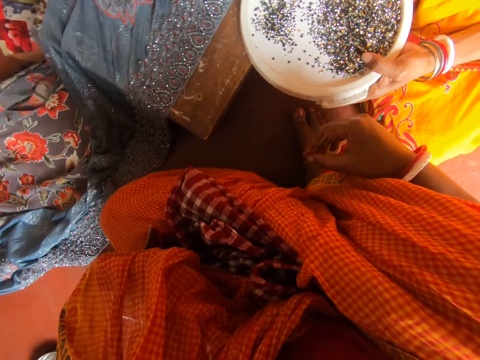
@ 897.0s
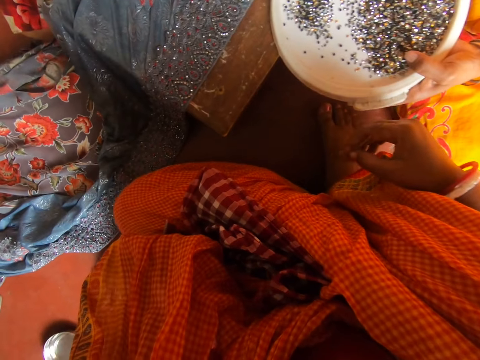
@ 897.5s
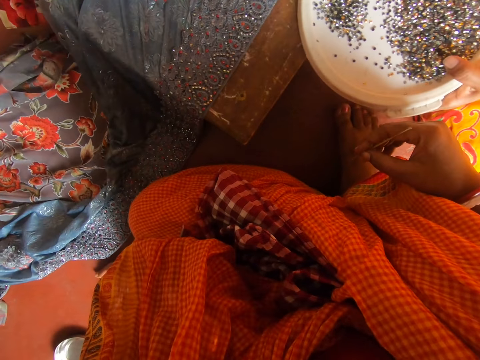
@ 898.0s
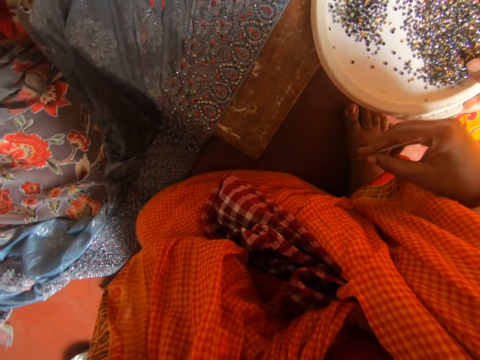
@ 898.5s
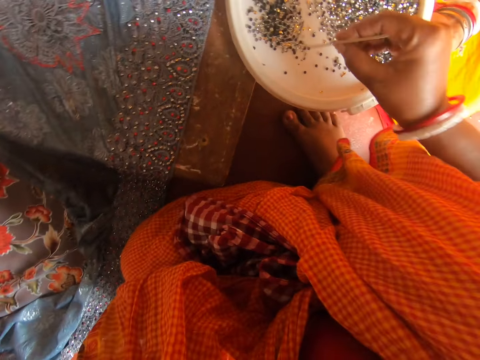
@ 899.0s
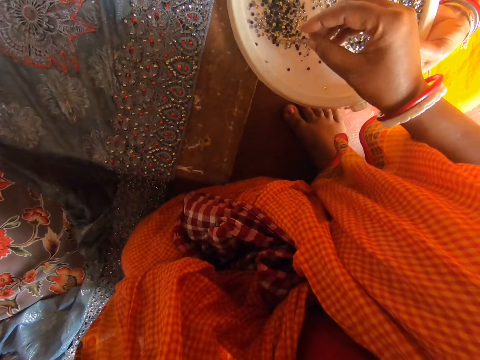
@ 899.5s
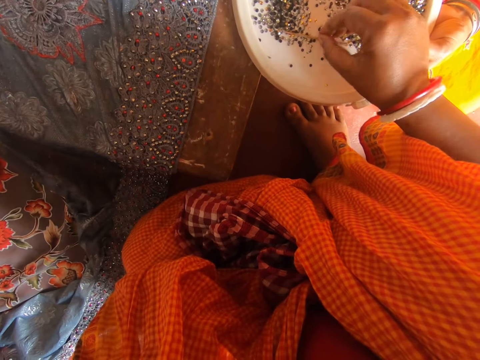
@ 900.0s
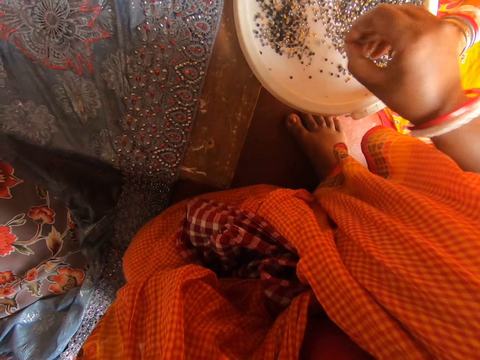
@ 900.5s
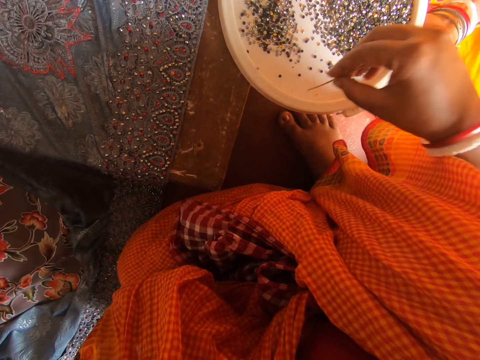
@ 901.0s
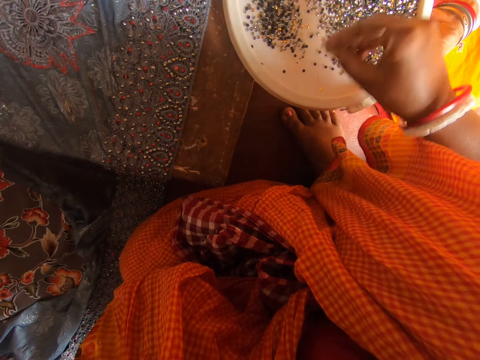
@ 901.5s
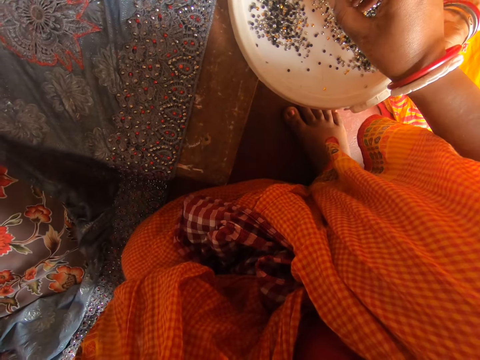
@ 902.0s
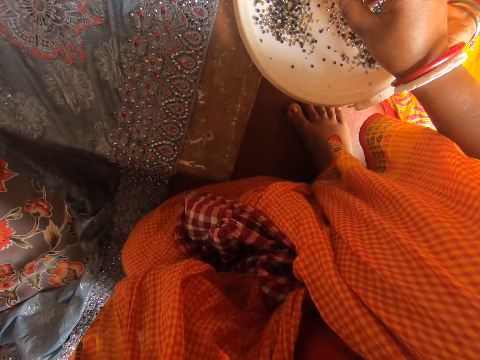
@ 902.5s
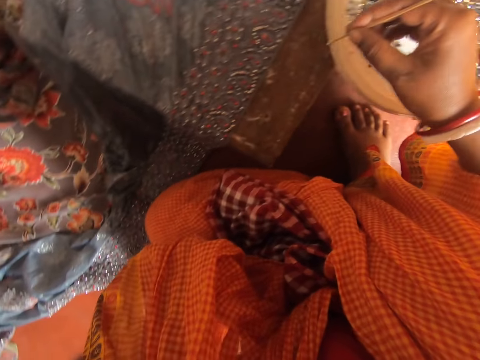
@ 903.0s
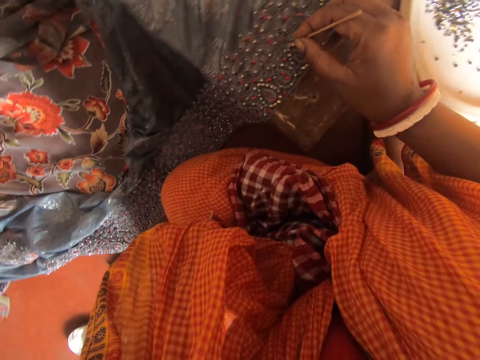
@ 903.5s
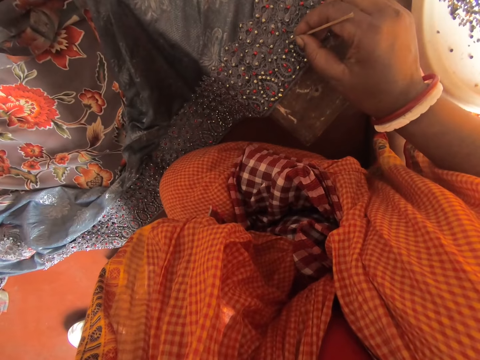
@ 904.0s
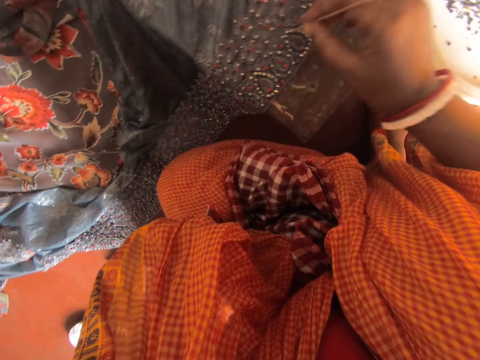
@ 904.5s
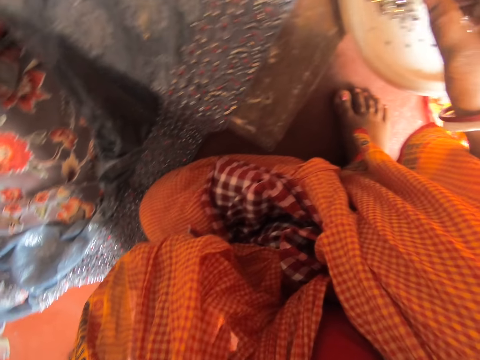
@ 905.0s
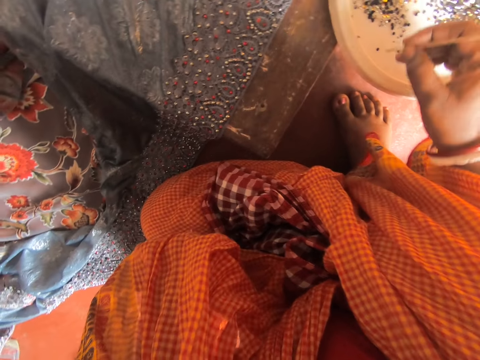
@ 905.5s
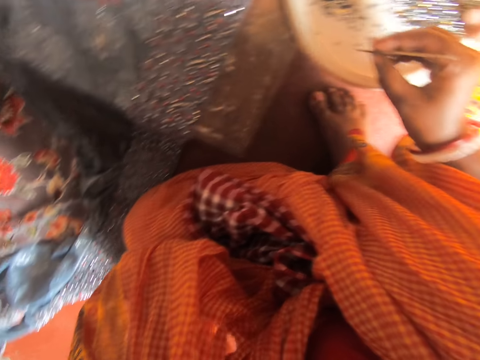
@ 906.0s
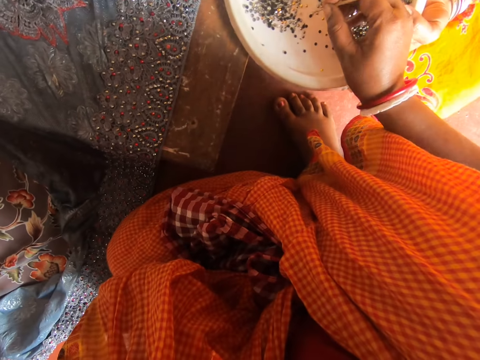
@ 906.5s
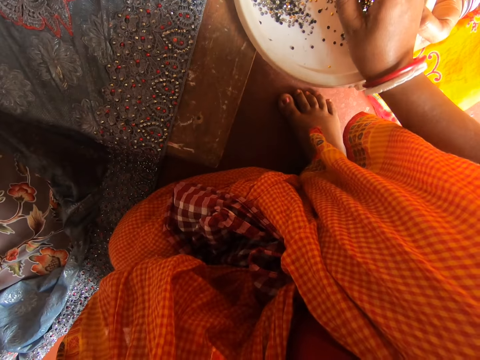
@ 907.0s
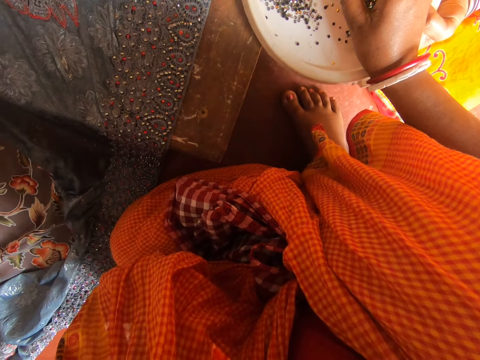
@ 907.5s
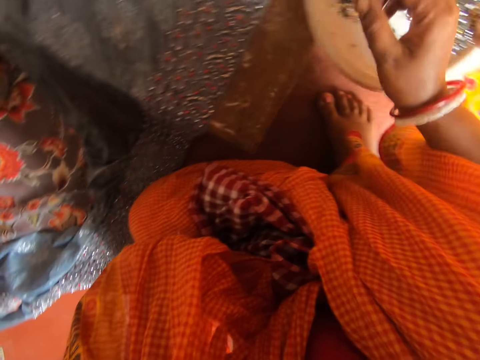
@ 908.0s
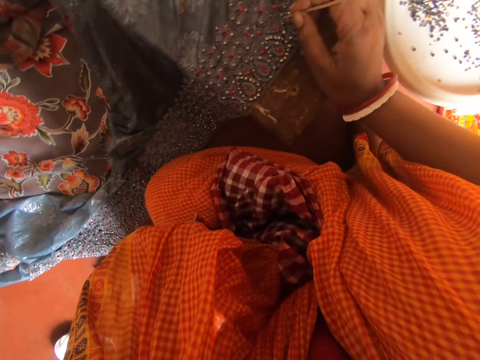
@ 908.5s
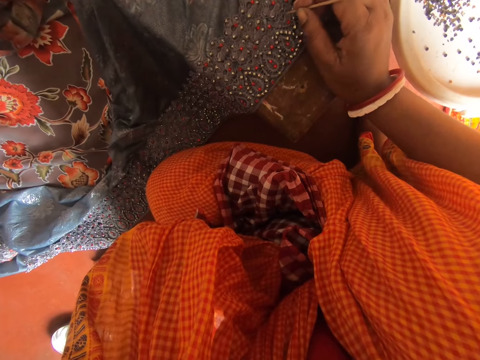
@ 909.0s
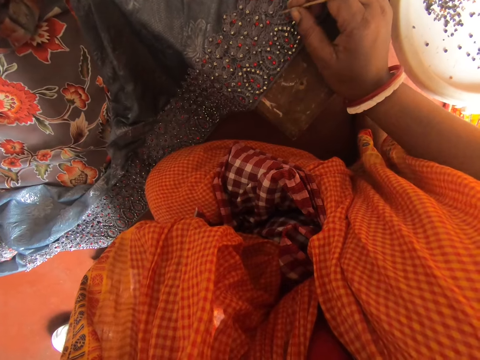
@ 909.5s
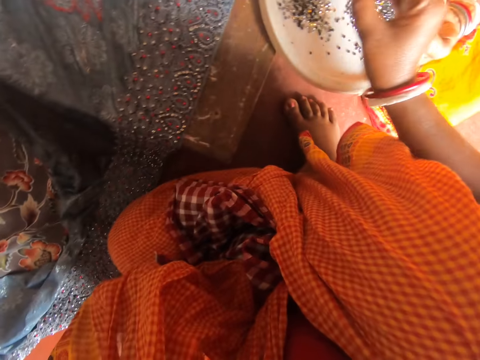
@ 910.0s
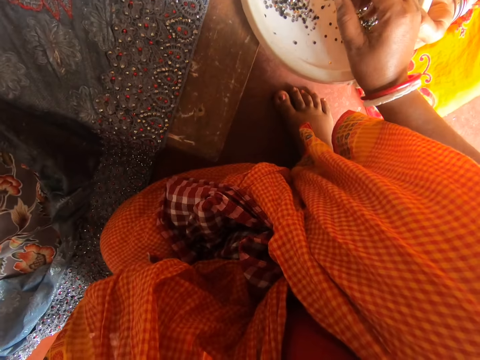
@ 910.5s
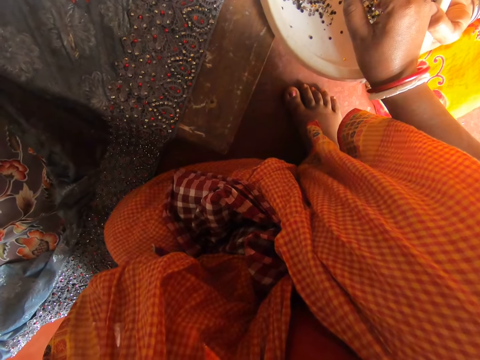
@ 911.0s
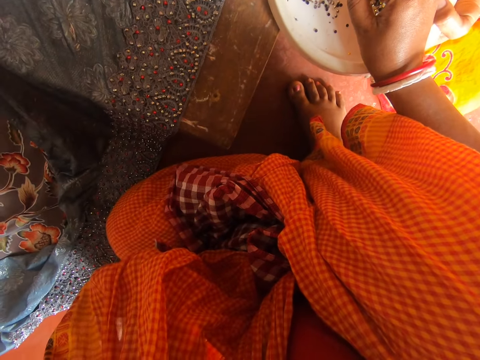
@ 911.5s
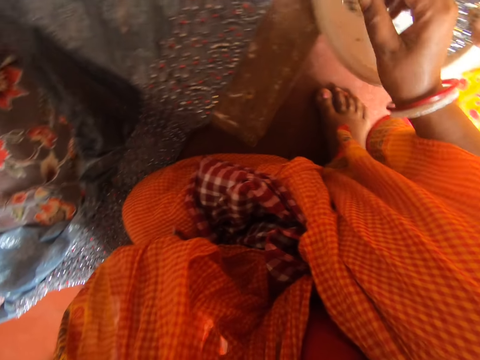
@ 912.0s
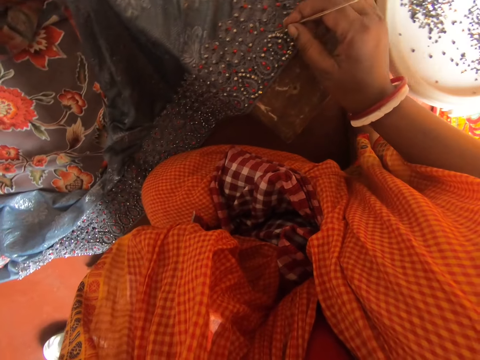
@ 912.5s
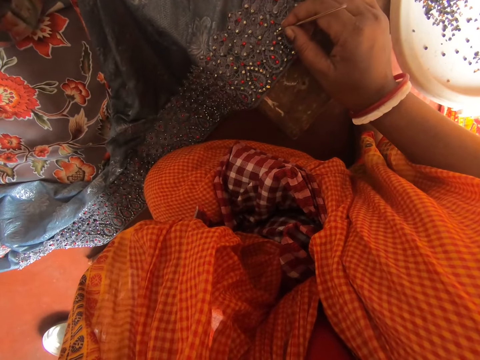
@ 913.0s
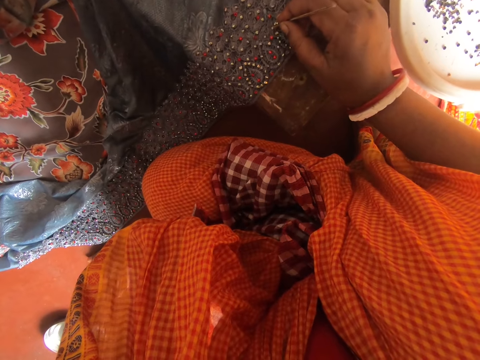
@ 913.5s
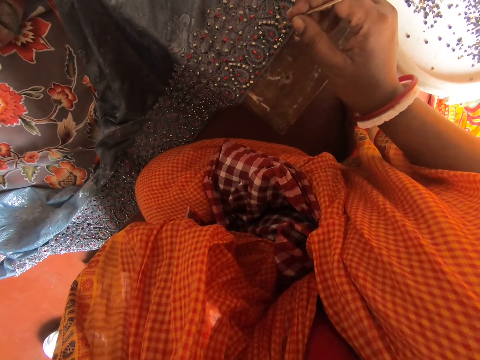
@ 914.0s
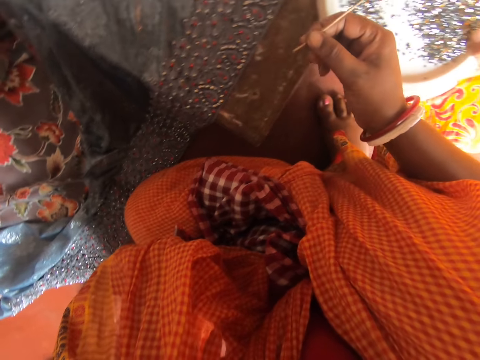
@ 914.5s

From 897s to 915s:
The camera wearer looks around. They drop the crochet stick on the beads in the tray. They pick up the needle. They pick up the bead with the needle. They place the bead on the saree with the needle. They talk to a woman. They pick up the bead with the needle, place the bead on the saree with the needle, pick up the bead with the needle, and place the bead on the saree with the needle. They talk to the woman.

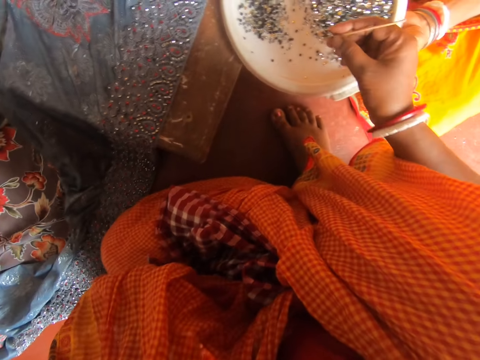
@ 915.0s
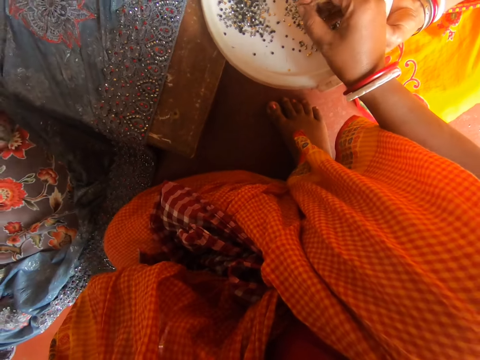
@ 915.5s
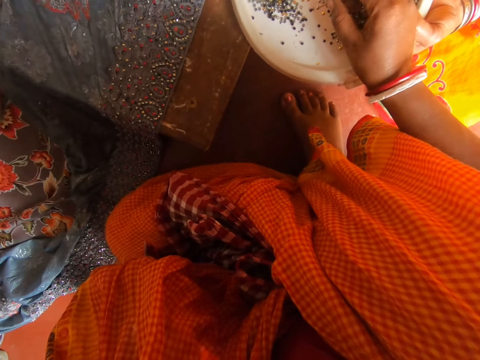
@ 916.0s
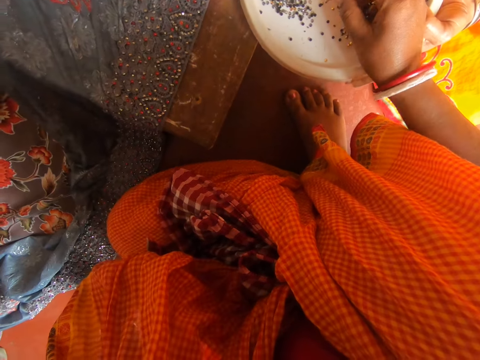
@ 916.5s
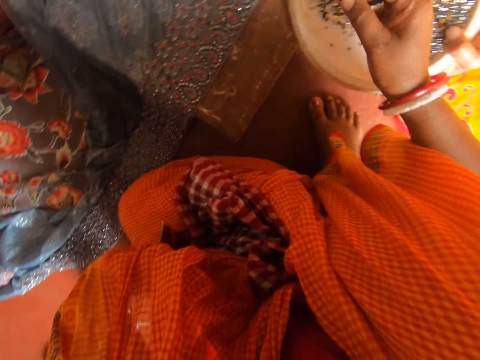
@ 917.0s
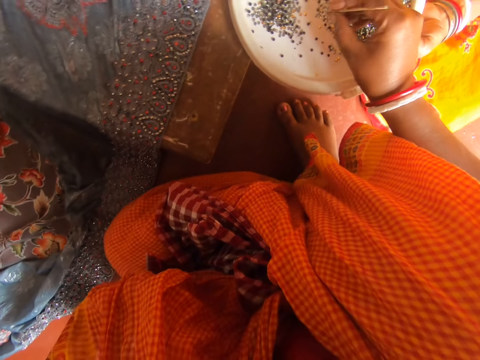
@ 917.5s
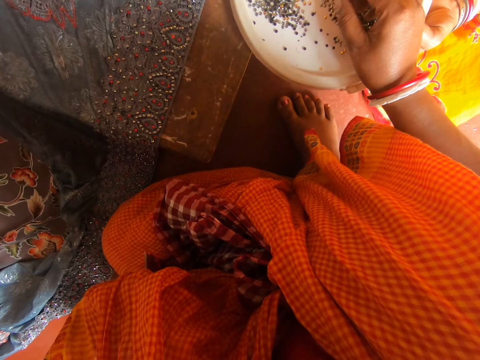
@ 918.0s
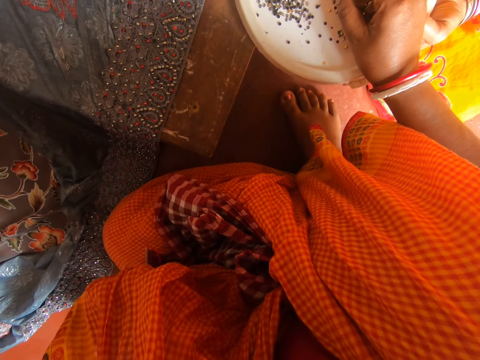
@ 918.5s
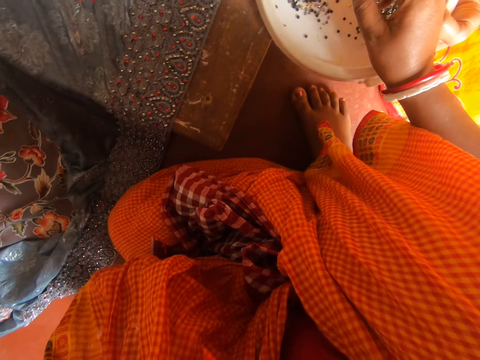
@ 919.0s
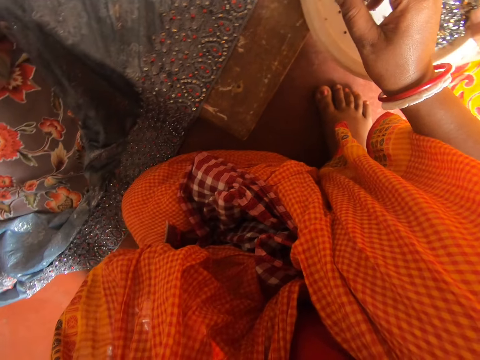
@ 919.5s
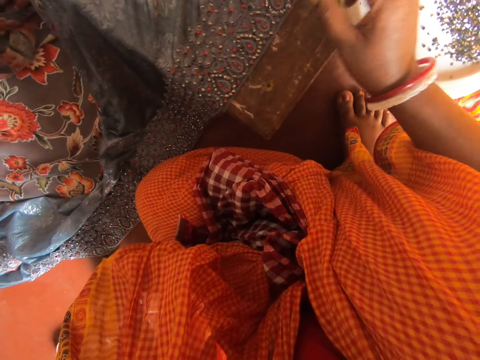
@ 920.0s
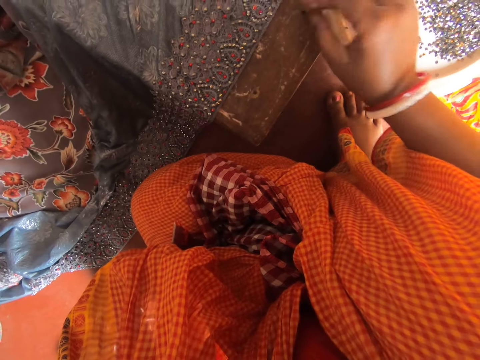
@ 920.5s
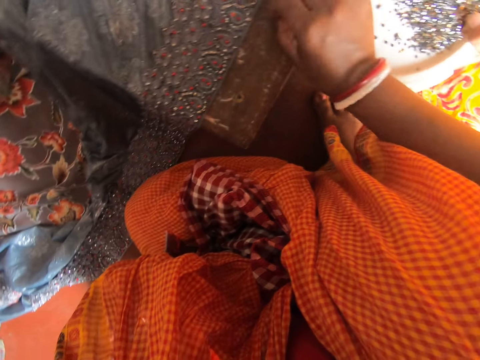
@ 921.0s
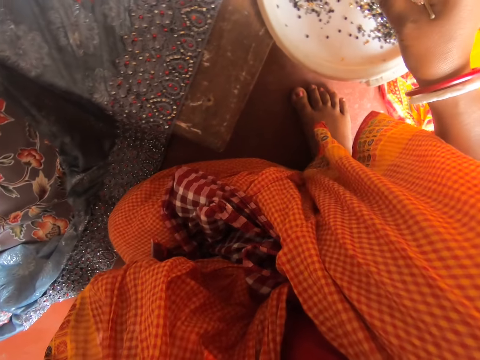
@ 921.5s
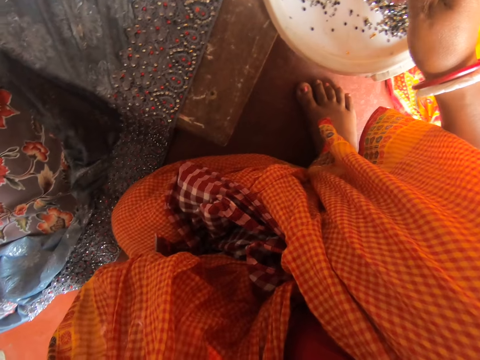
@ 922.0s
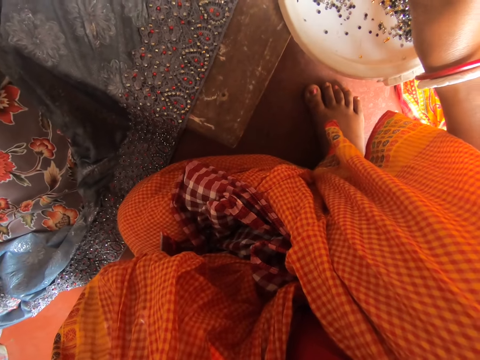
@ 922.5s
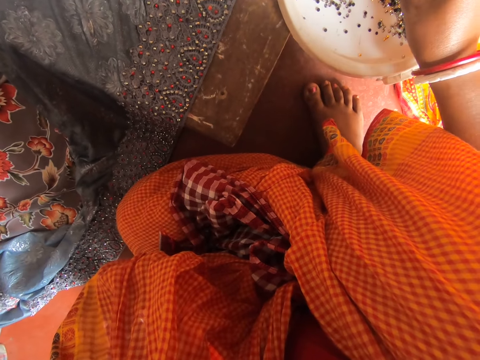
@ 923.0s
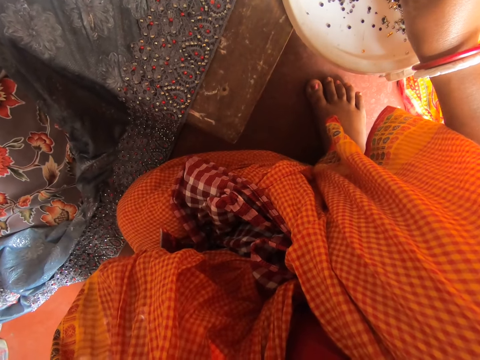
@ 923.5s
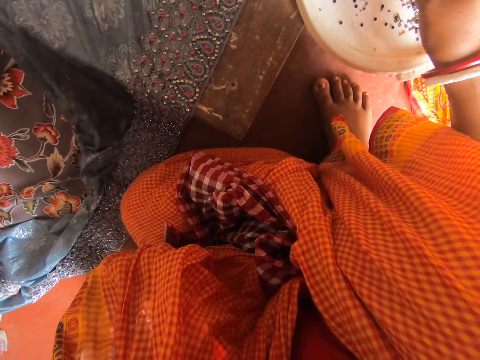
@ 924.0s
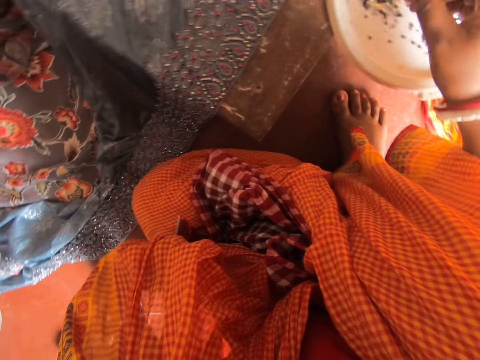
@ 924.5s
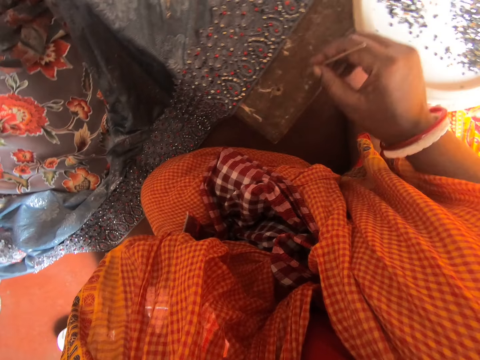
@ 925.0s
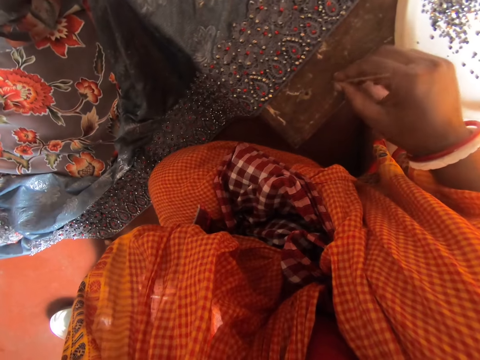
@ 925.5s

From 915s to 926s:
The camera wearer picks up the beads with the needle. She talks to a woman. She picks up the bead with her hand. She drops the bead. She places the bead on the lid. She talks to the woman. She picks up the bead with the needle.
